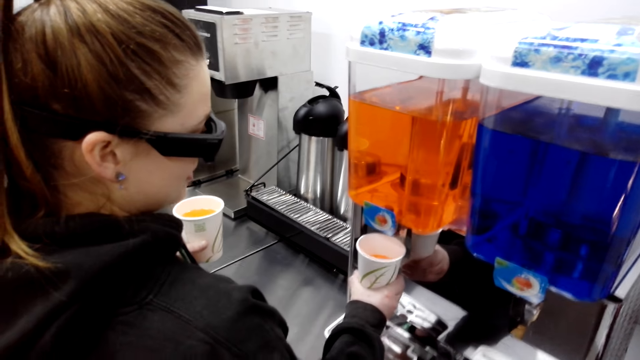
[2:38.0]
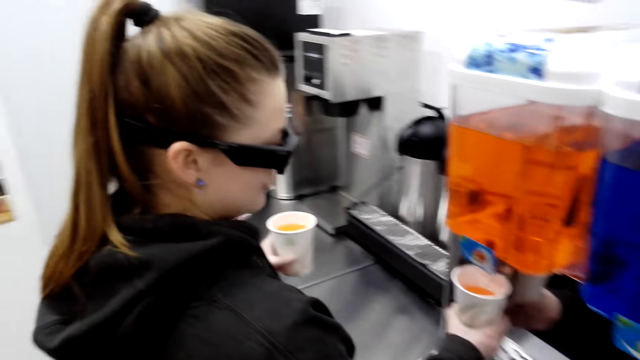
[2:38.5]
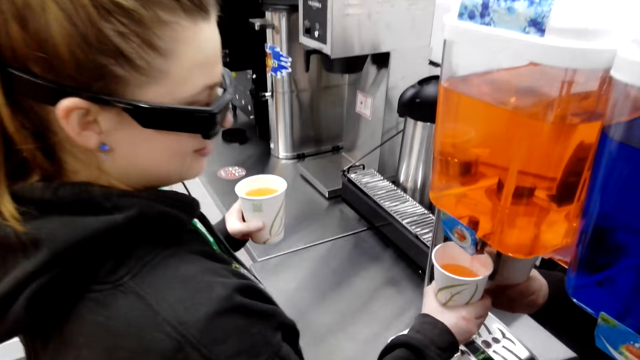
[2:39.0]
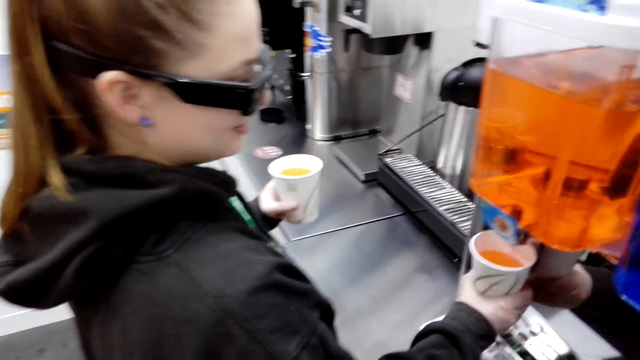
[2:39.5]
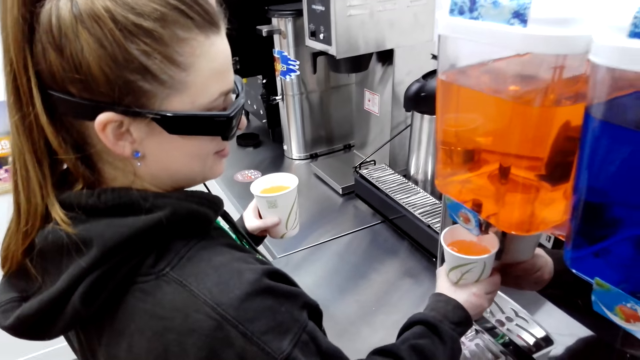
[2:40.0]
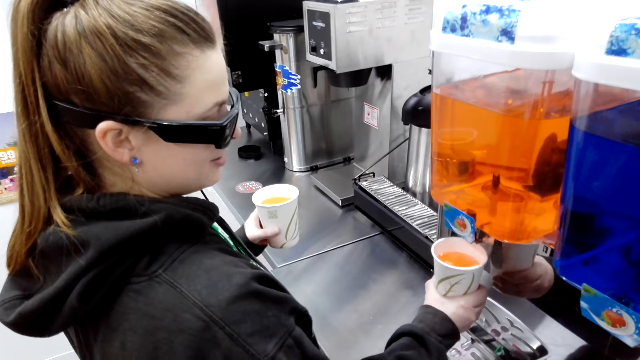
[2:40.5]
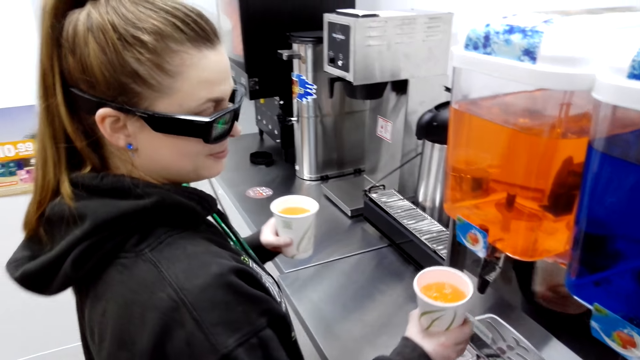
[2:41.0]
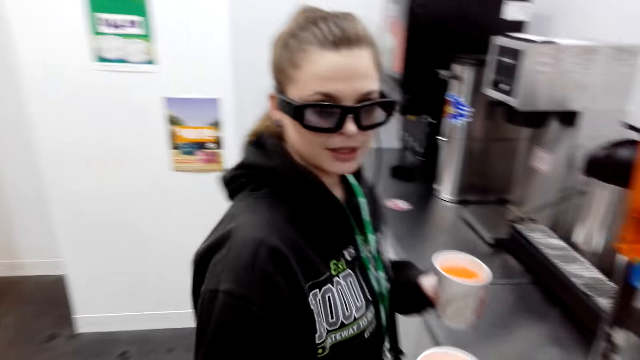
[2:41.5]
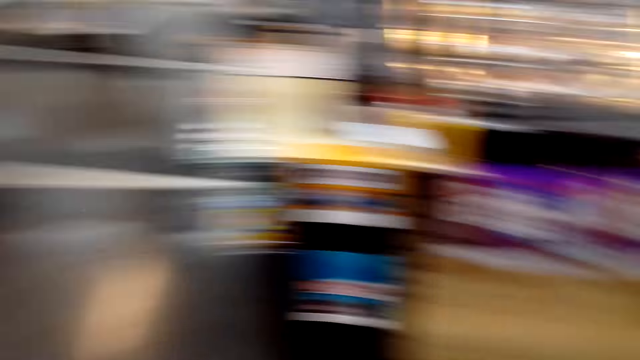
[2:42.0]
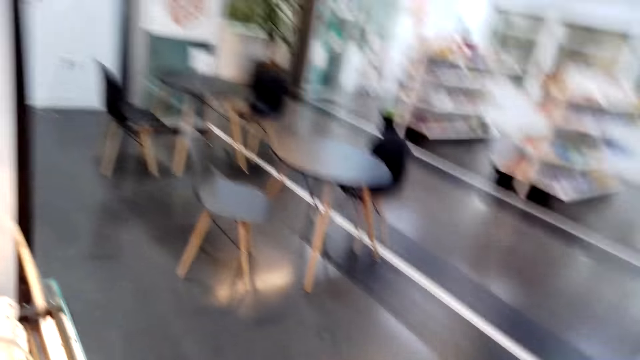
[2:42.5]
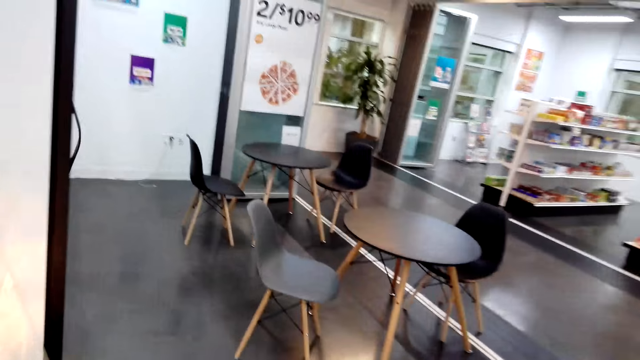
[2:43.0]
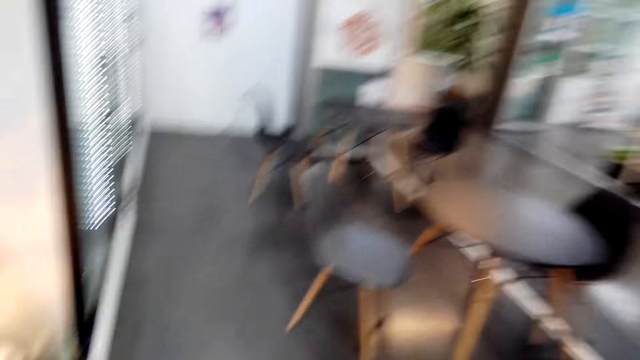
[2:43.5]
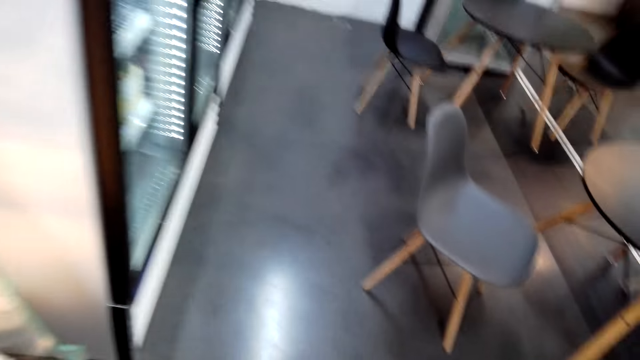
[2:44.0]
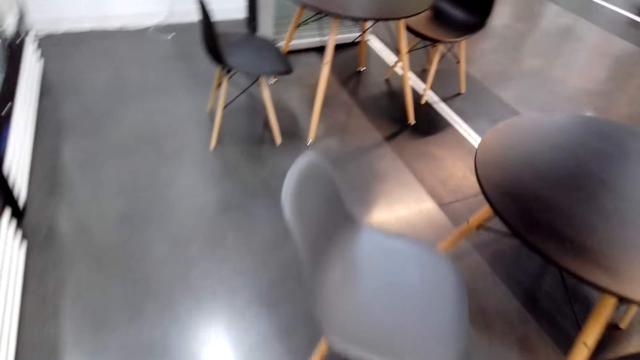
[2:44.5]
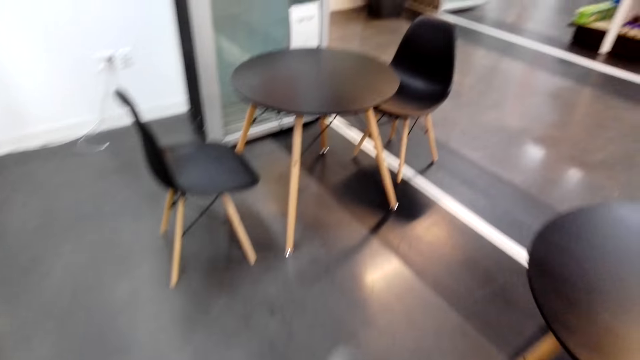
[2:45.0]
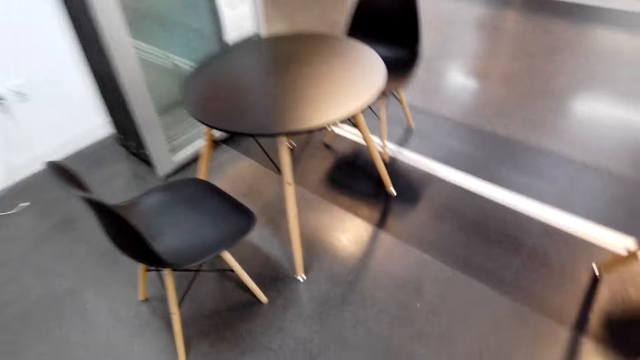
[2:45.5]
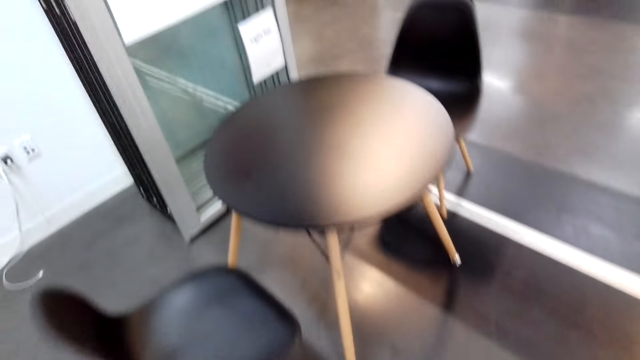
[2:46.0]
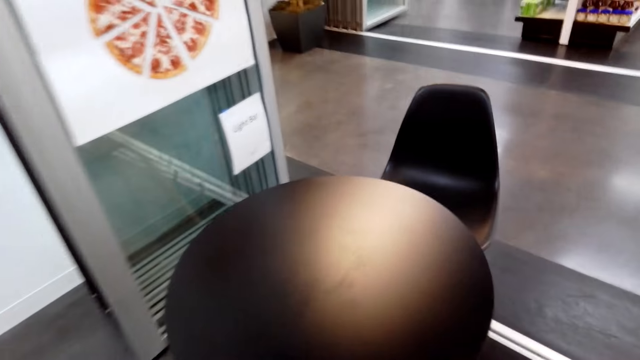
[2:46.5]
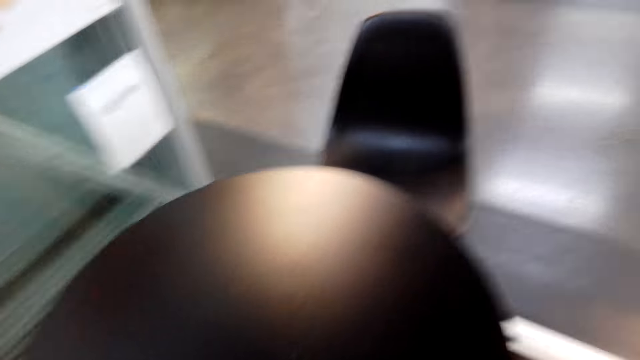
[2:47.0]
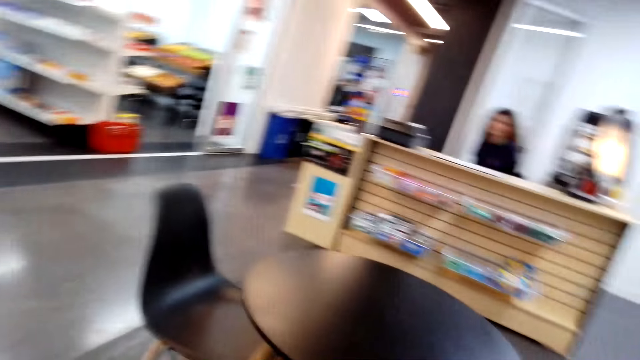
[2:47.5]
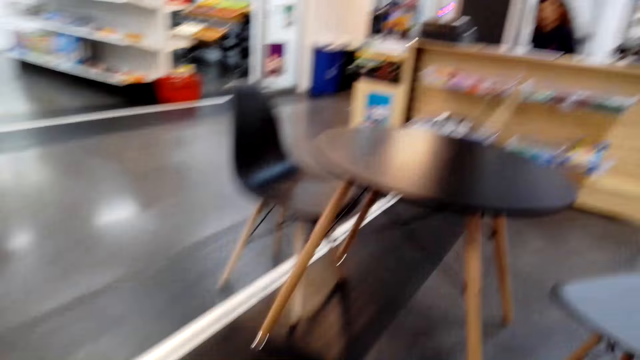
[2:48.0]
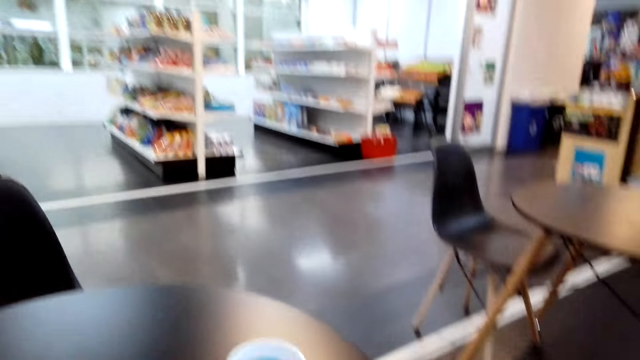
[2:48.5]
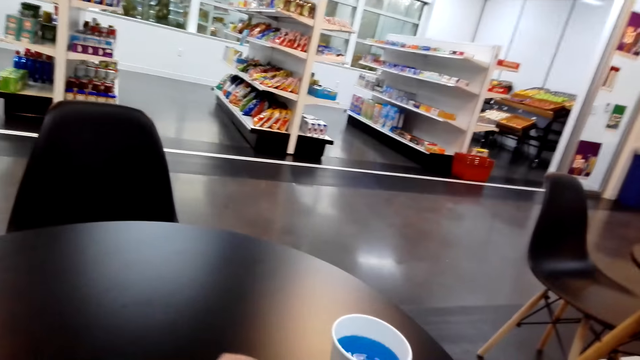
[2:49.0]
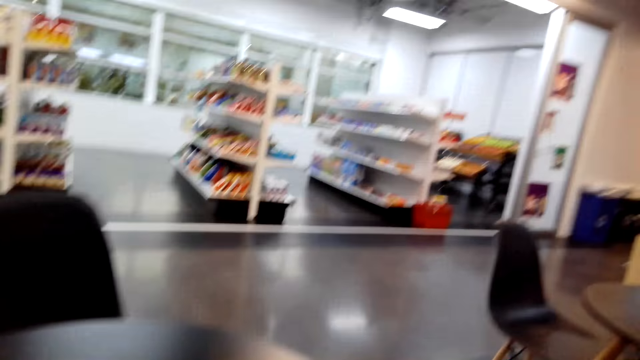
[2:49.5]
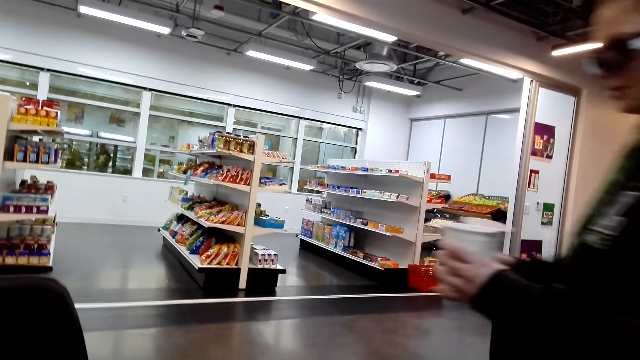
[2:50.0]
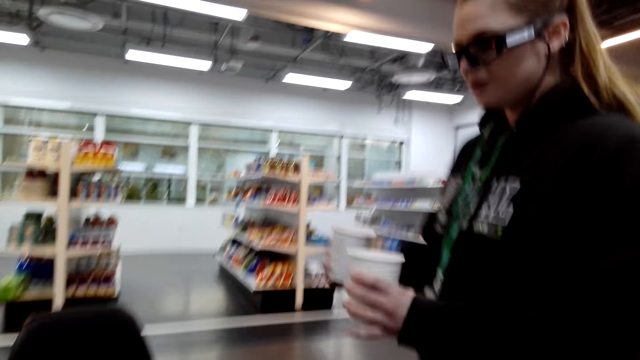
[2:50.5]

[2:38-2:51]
The camera wearer looks around a supermarket. A lady holds cups on both hands. The camera wearer walks around the supermarket. The lady walks around the supermarket. The camera wearer walks around the store. They look around the supermarket. They place a cup on the table.

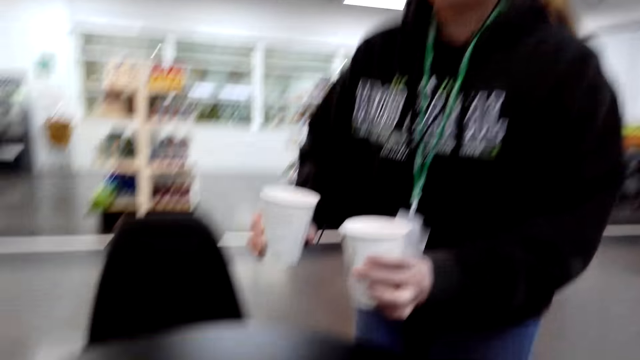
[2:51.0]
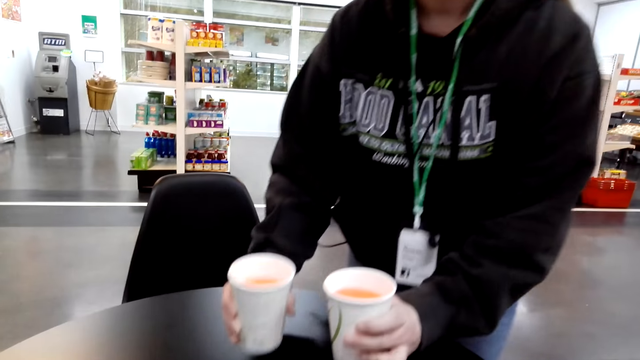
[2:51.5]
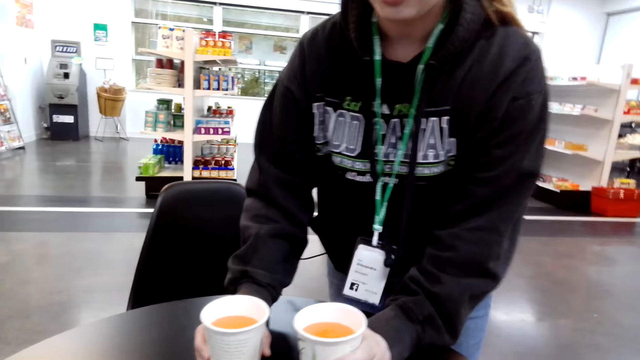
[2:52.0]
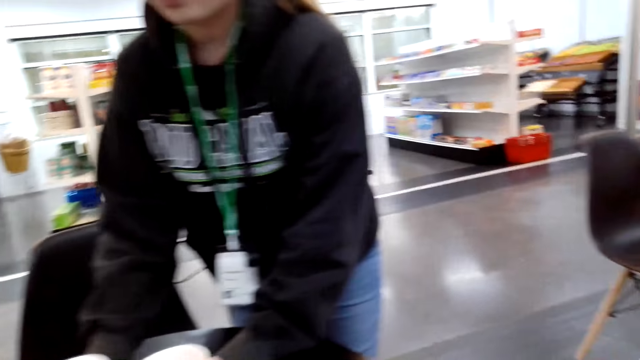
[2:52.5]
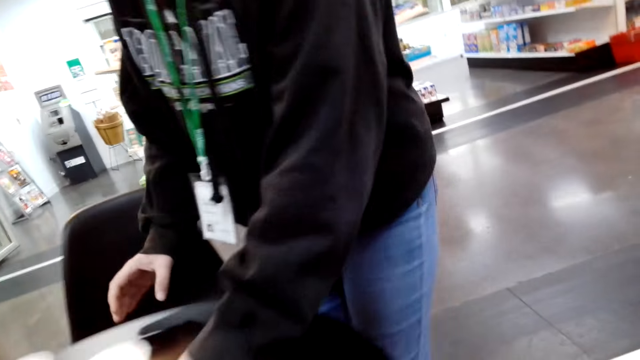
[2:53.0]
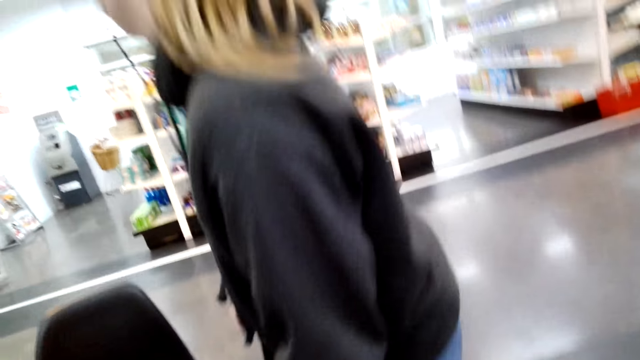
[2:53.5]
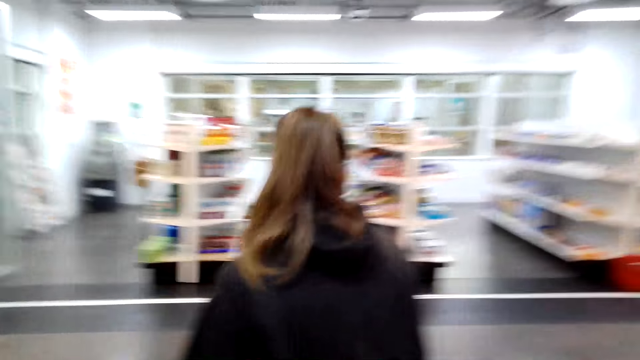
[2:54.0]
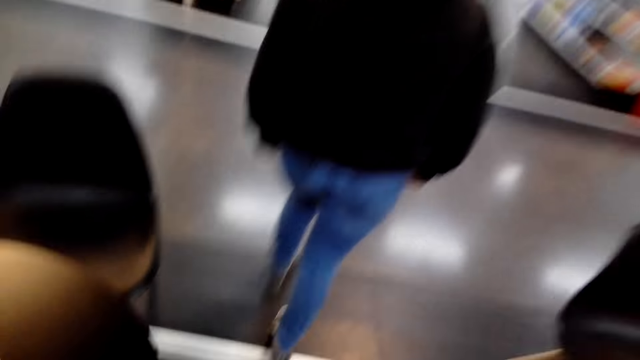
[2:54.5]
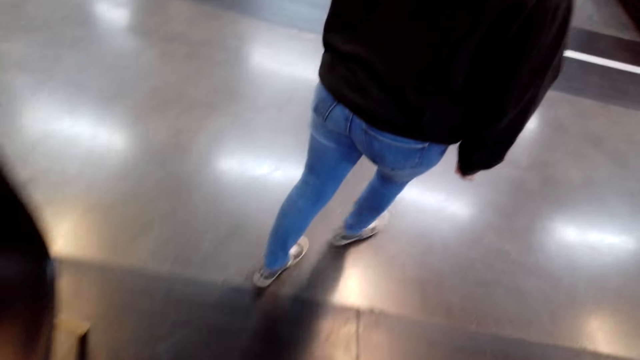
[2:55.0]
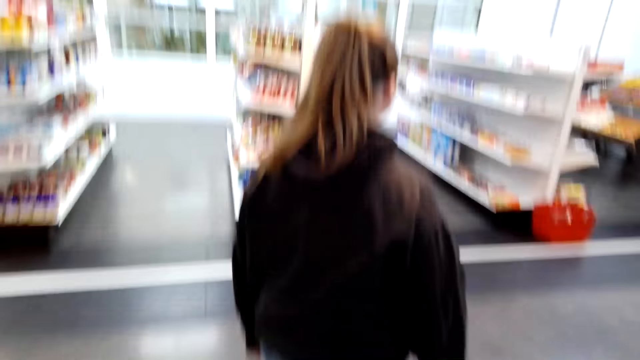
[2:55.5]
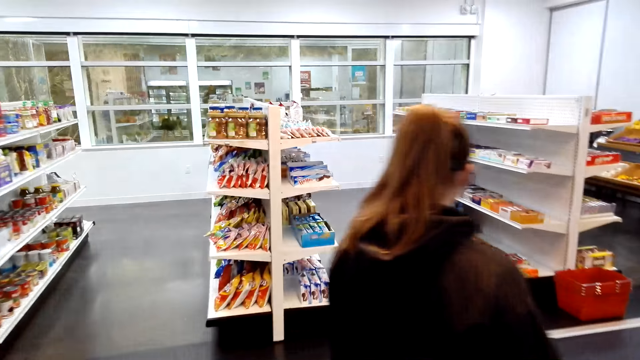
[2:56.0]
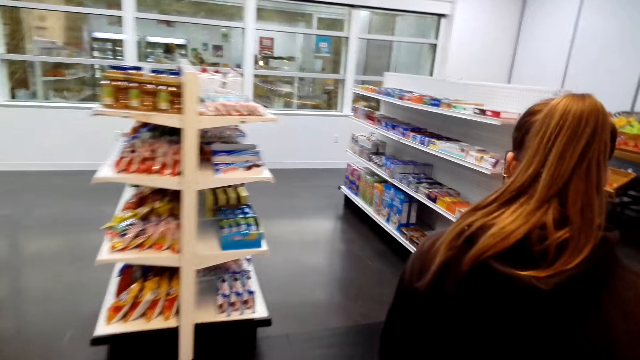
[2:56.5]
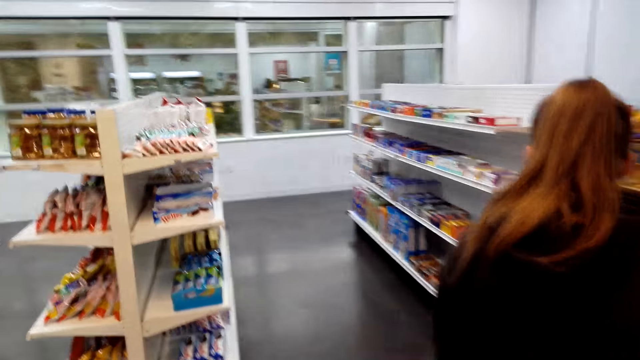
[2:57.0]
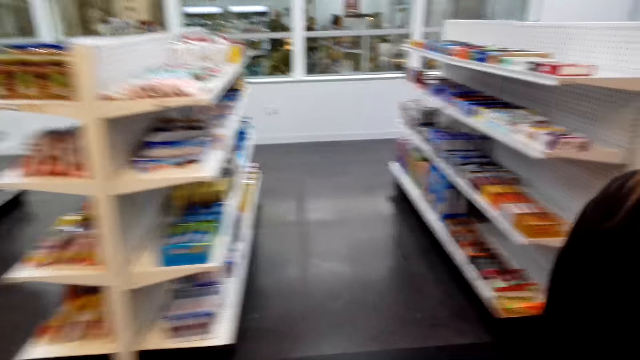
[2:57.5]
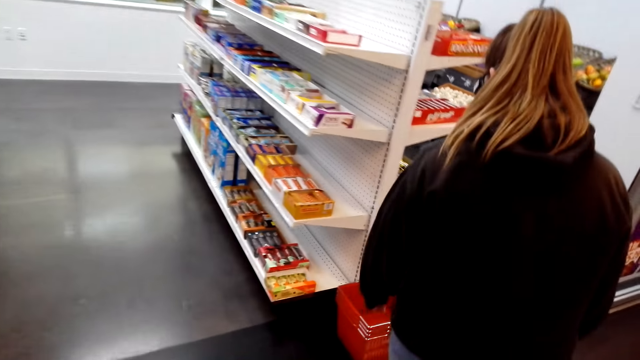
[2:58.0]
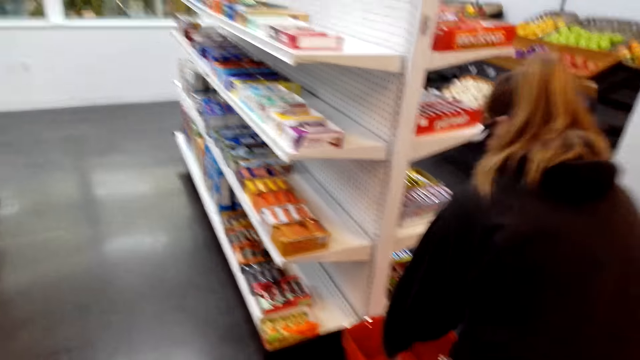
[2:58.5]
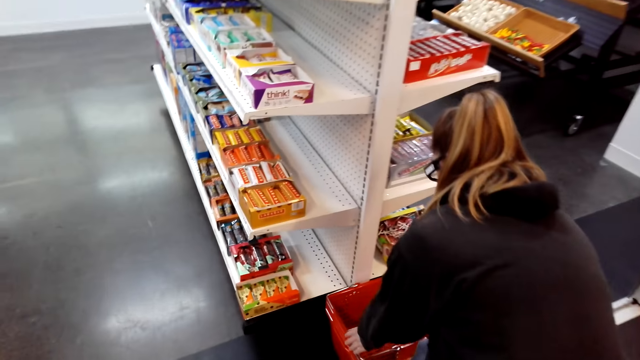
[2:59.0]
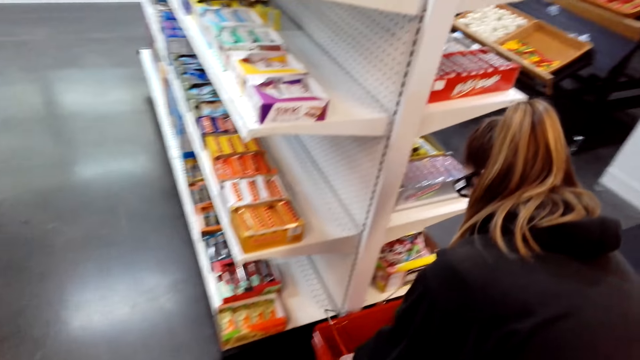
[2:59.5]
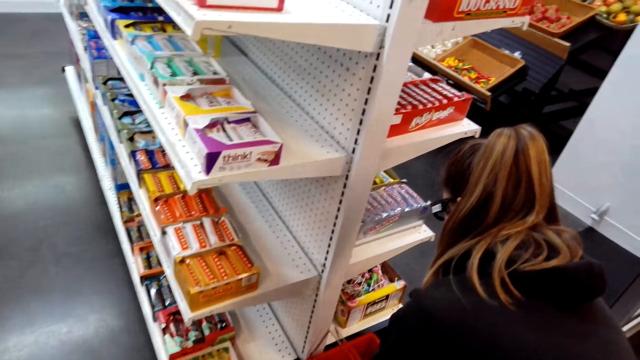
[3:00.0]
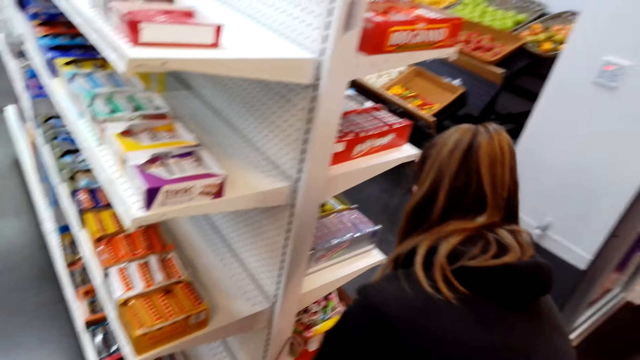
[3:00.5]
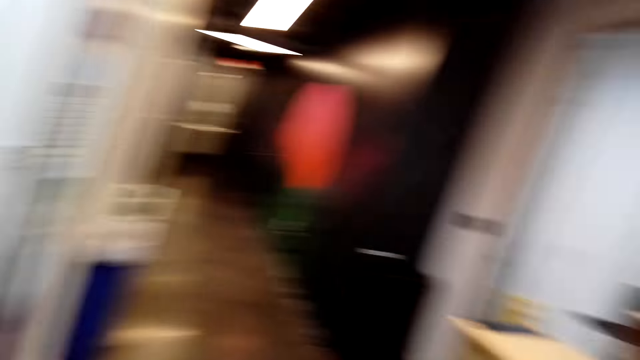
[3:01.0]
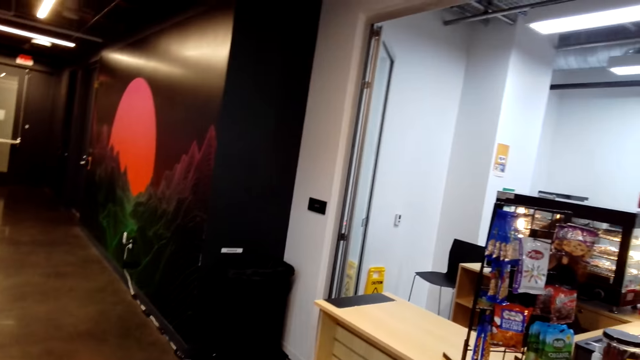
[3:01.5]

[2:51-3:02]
A lady places cups on the table. The lady walks around a supermarket. The camera wearer walks around the supermarket. The lady picks up a shopping basket.
